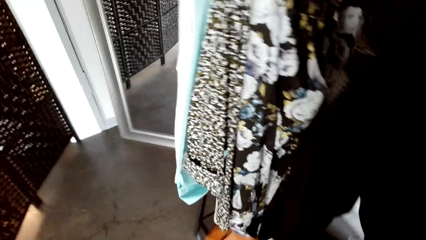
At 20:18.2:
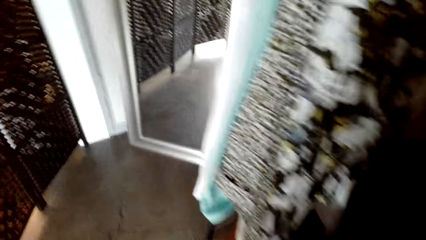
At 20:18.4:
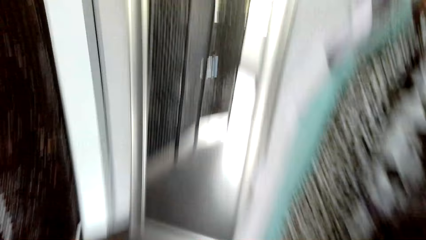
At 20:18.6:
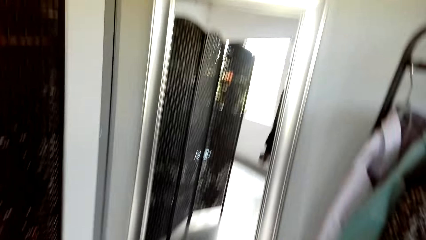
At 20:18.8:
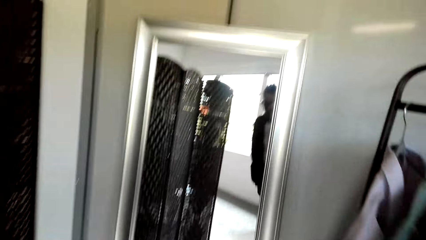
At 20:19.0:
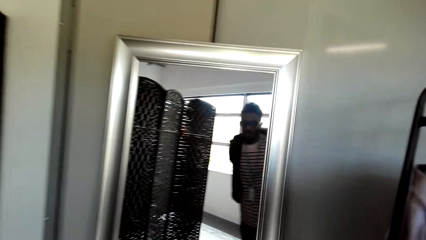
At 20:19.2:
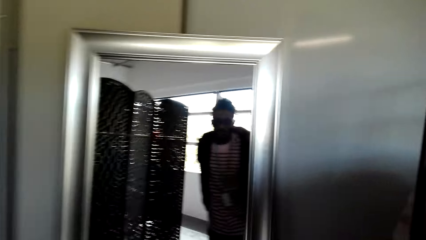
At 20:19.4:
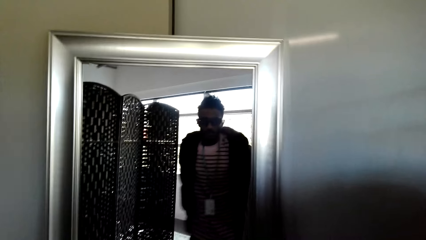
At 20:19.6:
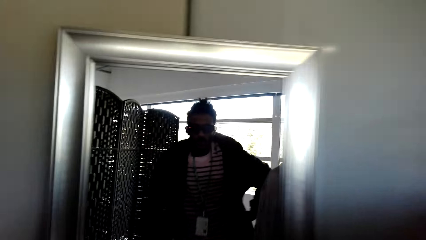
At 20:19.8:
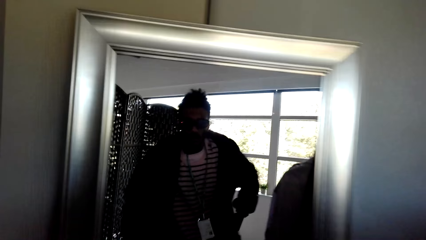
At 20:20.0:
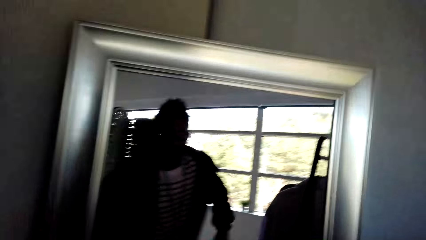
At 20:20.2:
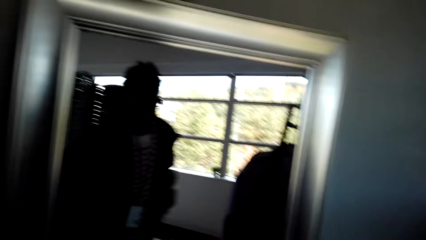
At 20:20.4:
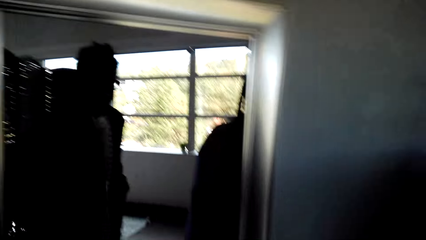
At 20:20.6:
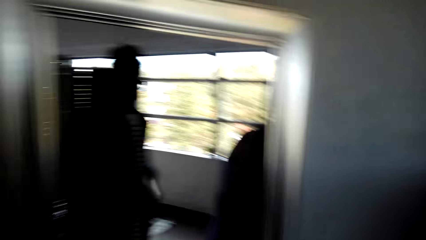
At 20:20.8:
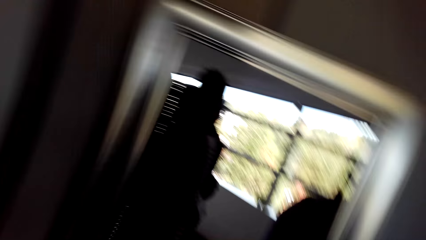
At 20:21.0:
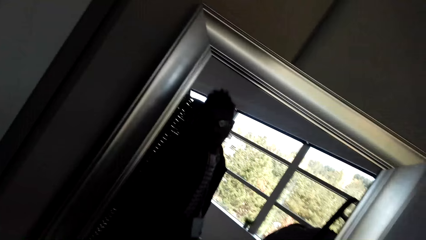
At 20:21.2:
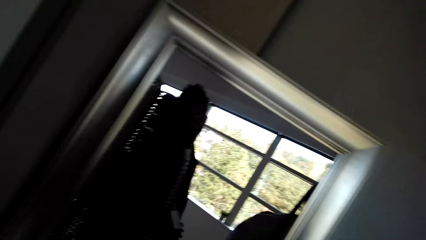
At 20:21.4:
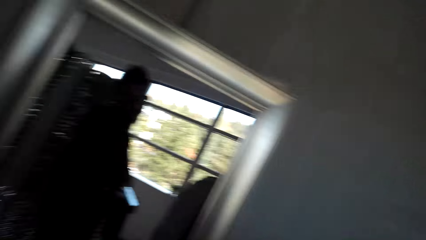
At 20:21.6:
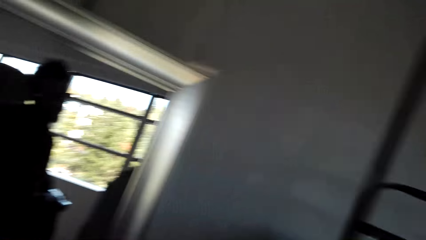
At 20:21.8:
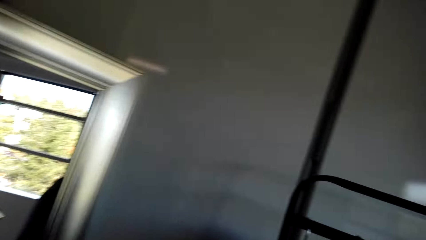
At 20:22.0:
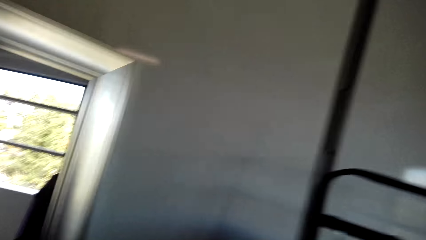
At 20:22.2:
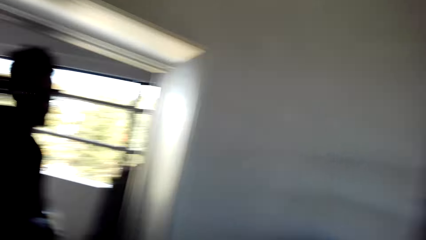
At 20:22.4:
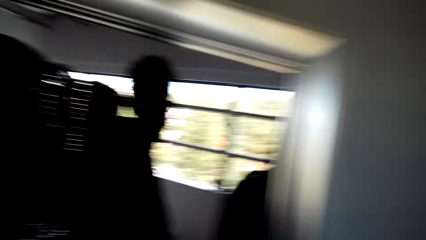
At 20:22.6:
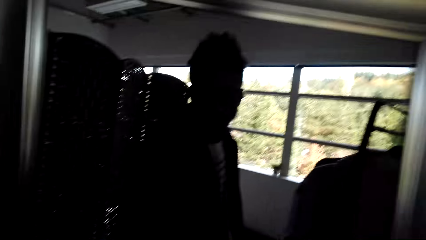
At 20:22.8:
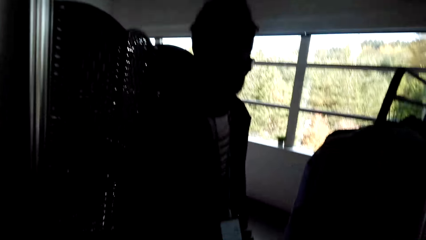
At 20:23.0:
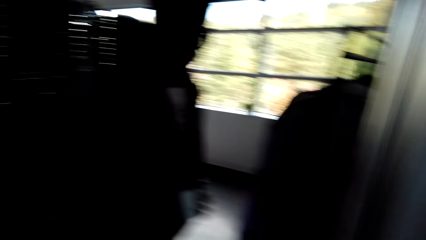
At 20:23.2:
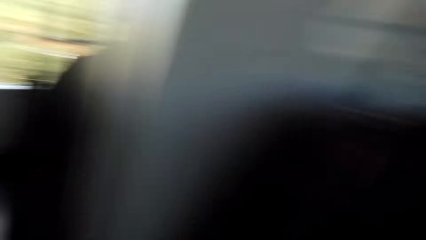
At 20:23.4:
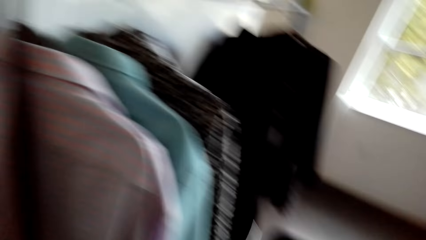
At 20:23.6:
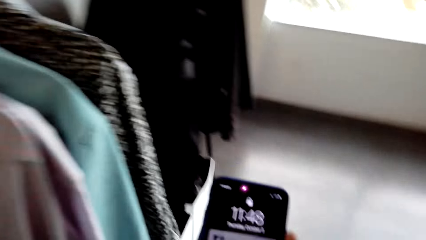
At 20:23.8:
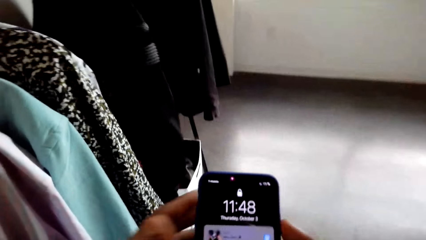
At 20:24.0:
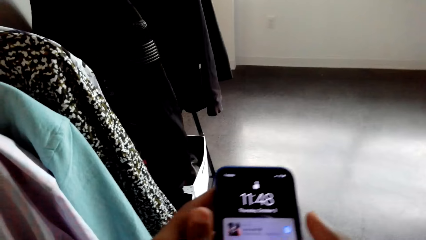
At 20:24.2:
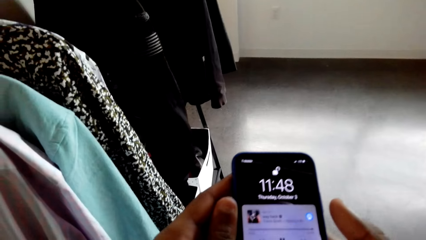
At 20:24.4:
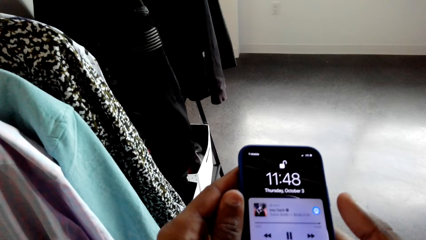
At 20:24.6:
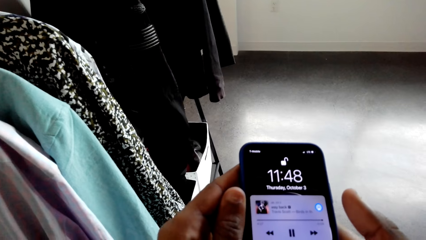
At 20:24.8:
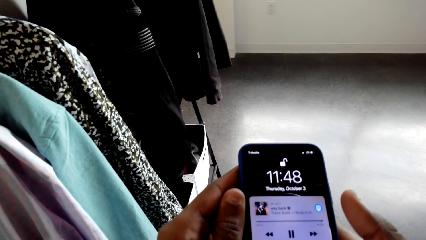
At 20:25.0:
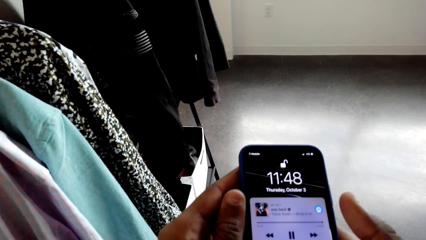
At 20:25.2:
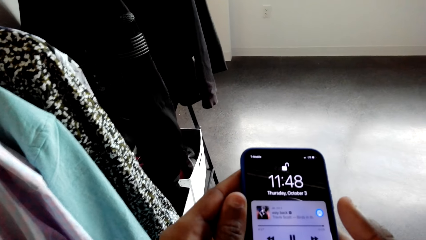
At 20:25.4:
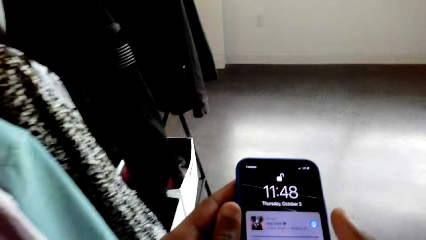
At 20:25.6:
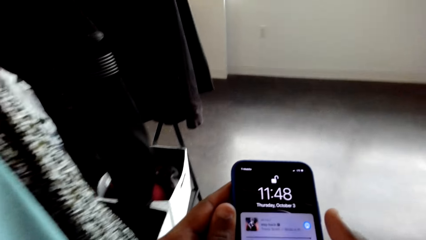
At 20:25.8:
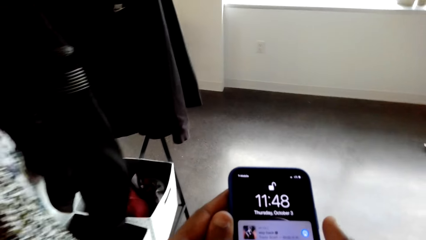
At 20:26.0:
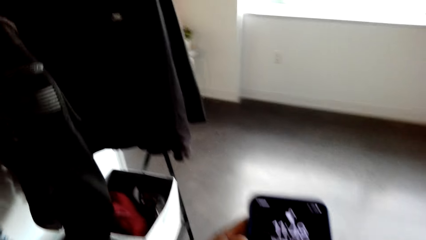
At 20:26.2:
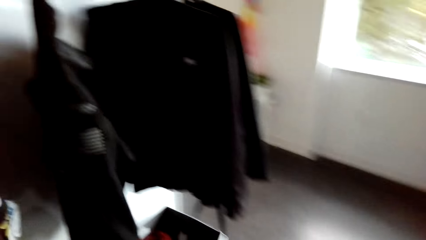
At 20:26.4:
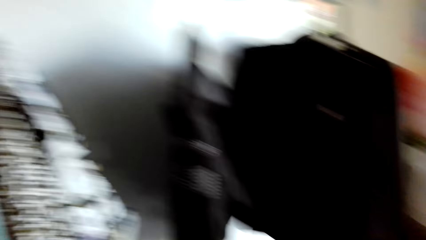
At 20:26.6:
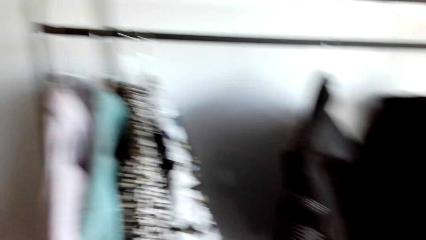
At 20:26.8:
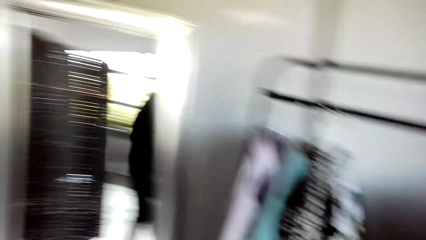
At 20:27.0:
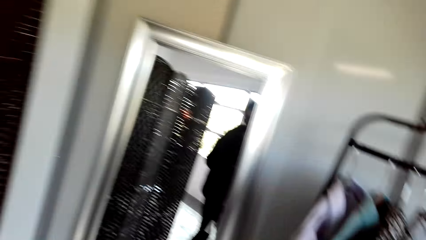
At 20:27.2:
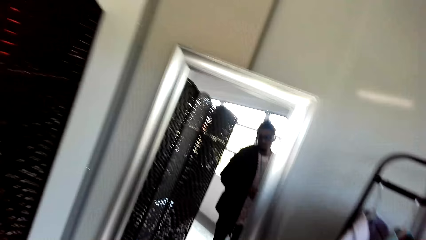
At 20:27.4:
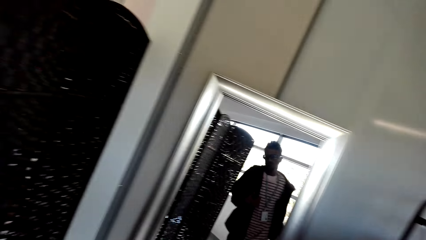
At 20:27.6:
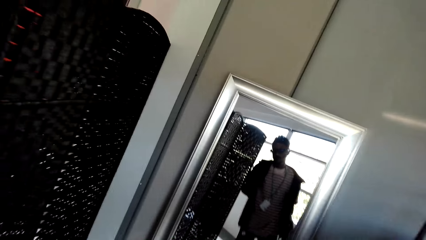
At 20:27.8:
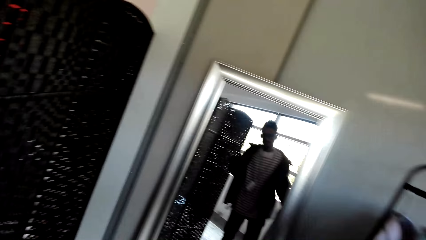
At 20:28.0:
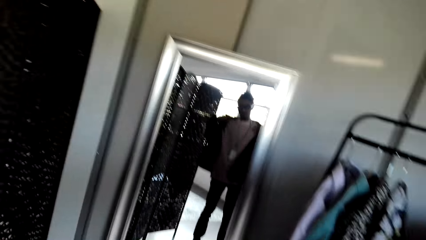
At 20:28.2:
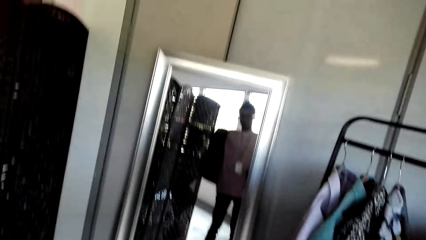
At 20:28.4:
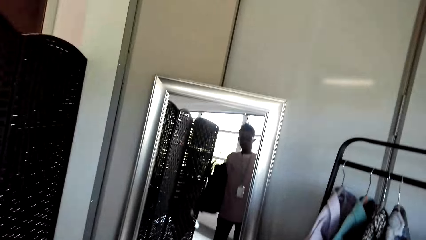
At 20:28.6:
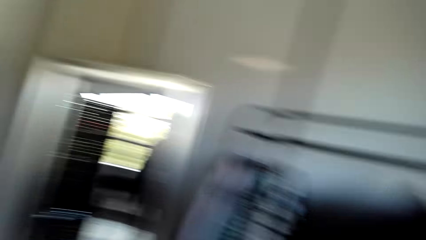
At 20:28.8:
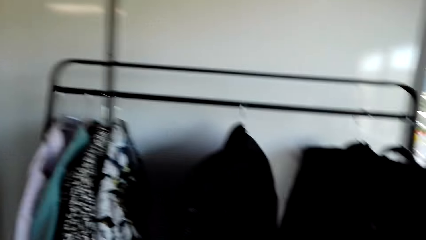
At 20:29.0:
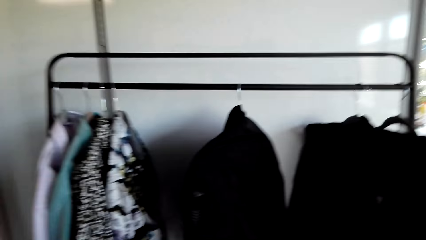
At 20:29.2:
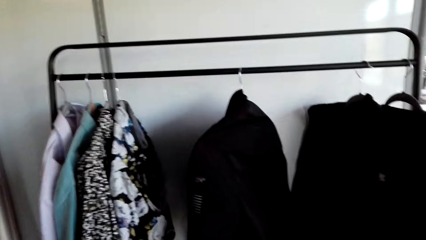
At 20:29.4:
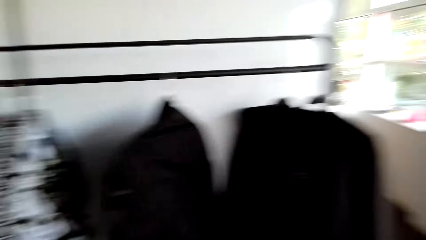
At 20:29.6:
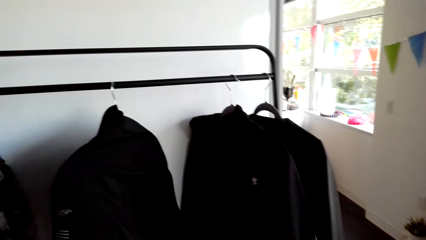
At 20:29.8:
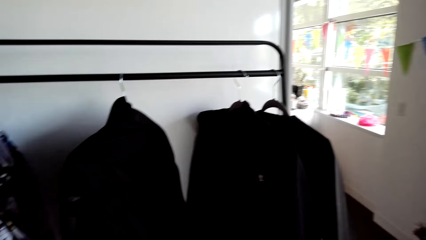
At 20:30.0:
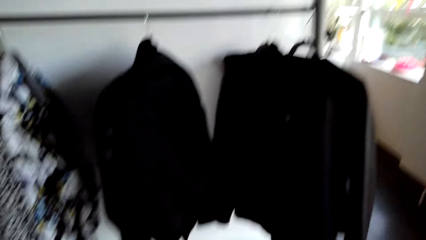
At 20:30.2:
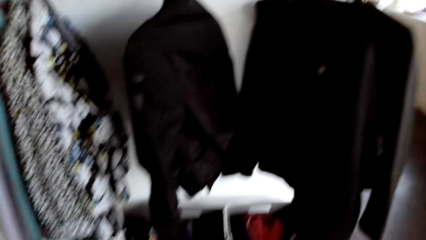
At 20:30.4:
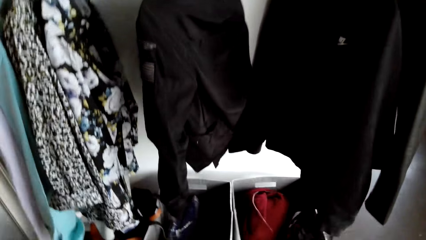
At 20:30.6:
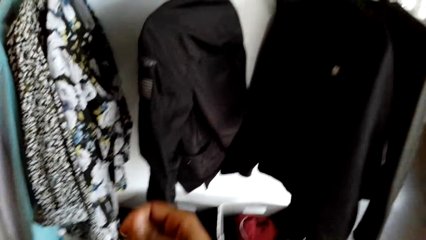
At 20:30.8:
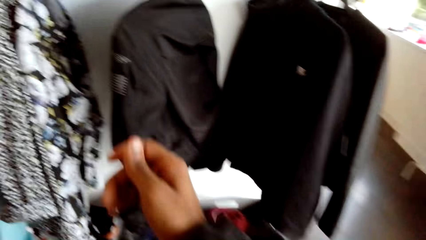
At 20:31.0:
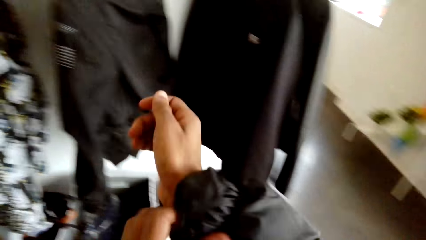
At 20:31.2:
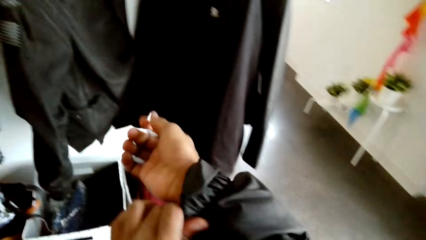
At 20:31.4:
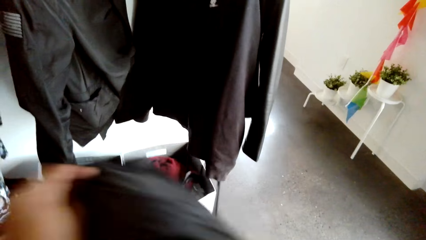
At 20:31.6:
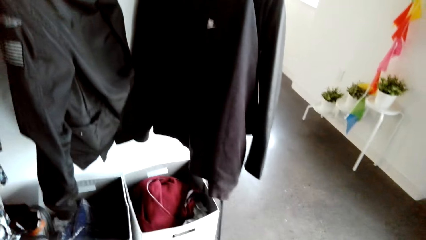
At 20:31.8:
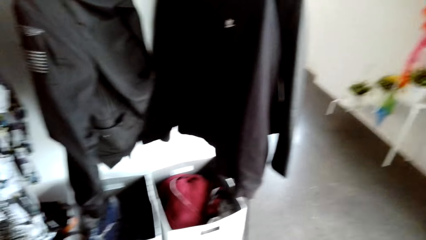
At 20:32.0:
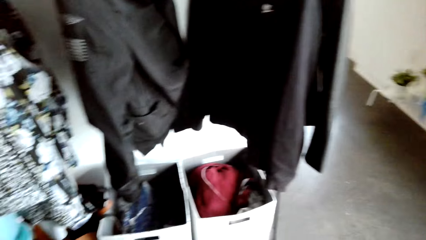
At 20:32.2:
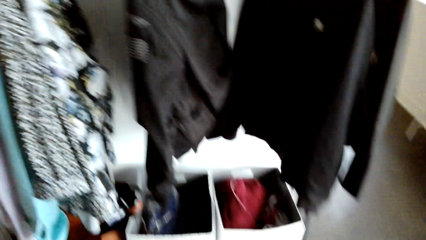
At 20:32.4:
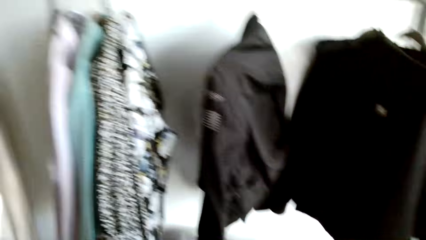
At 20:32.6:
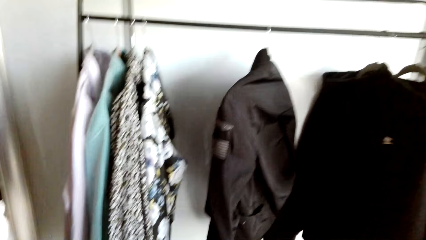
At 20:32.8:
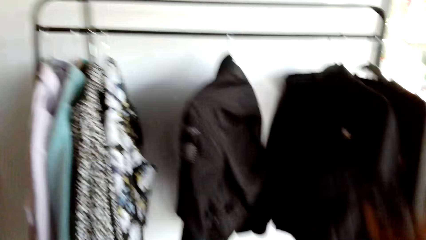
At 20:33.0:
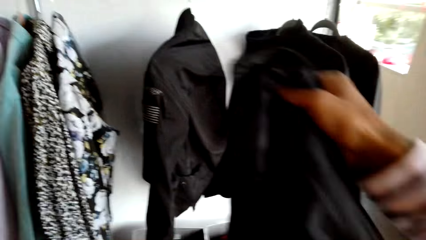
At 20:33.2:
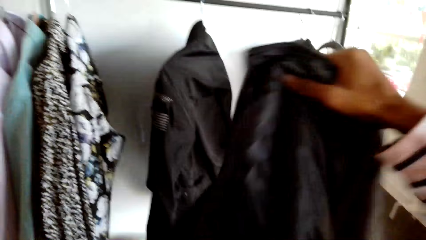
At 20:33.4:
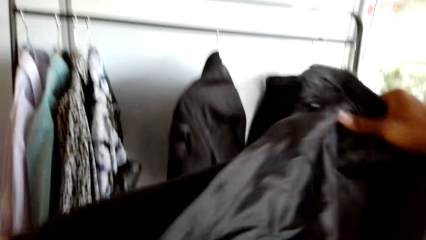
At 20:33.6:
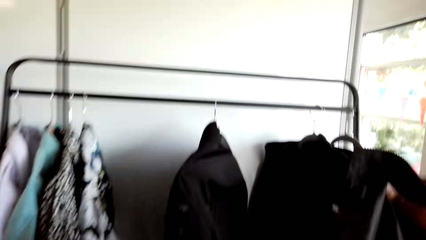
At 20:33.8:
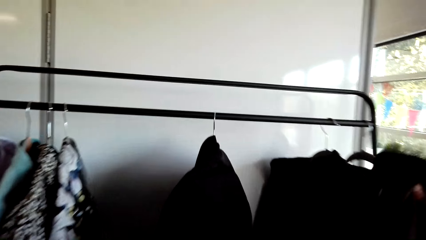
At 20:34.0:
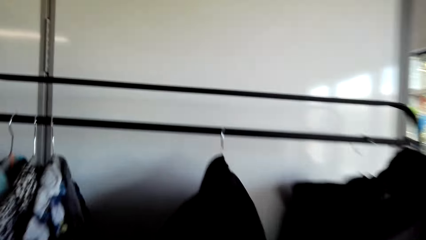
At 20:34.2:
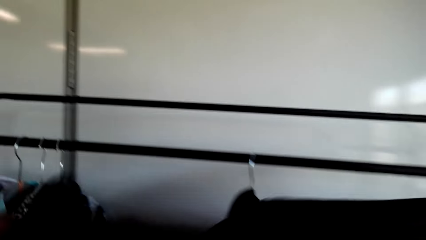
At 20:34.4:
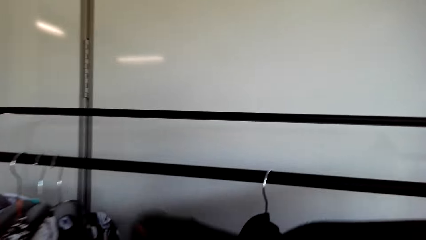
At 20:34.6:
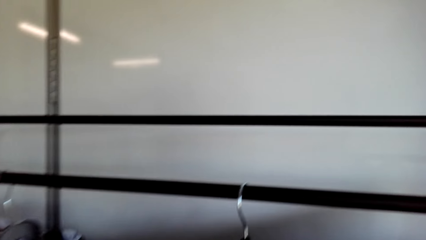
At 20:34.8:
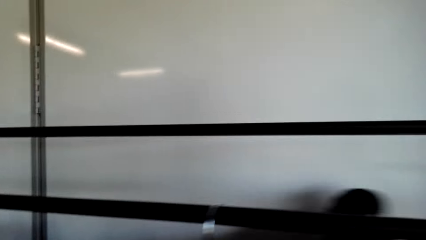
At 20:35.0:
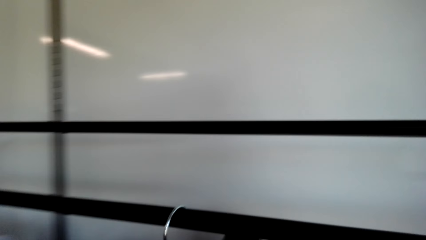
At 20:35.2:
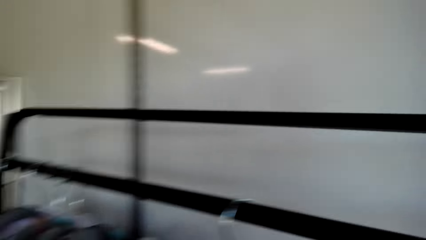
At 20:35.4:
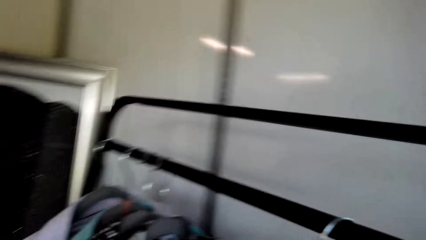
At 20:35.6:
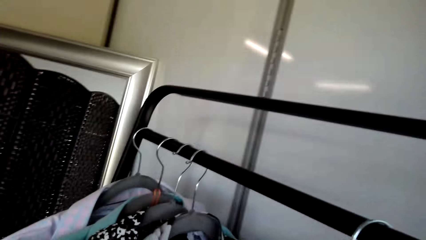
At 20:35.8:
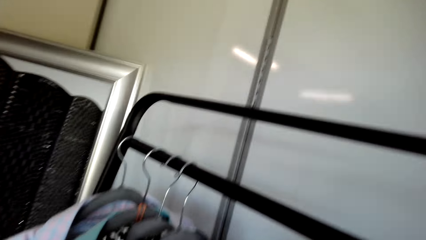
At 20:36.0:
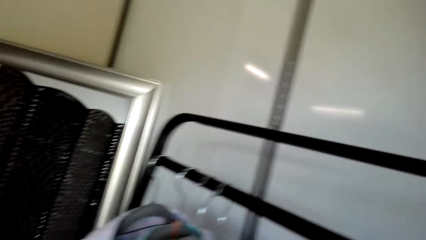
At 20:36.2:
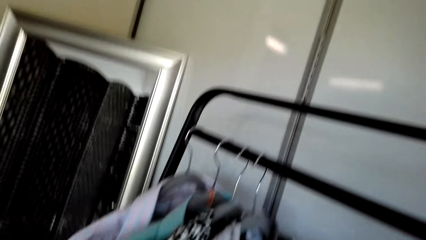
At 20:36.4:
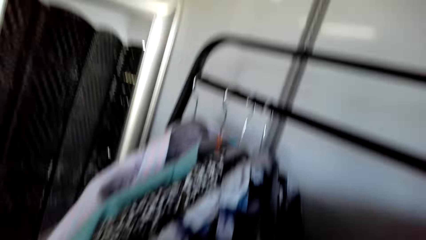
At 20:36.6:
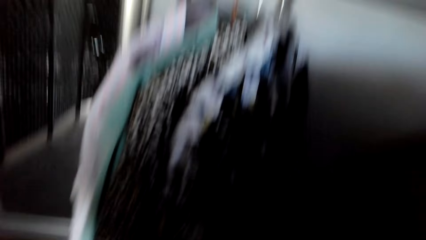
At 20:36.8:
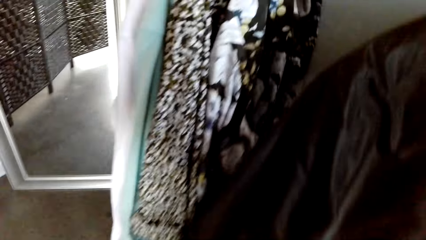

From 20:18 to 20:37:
The camera wearer looks at the mirror. They look at the phone. They operate the phone. They look at the mirror. They look around. They remove the jacket. They hold the jacket. They hang the jacket on the closet.
